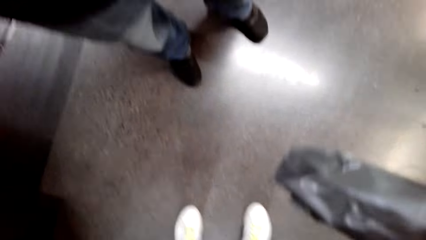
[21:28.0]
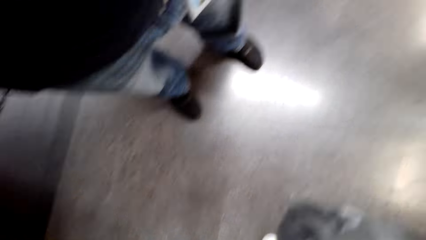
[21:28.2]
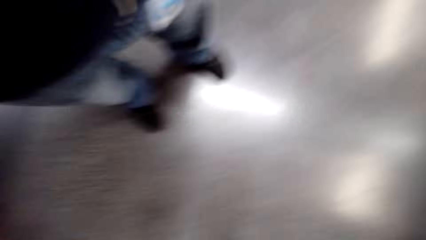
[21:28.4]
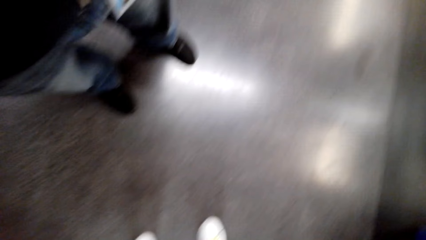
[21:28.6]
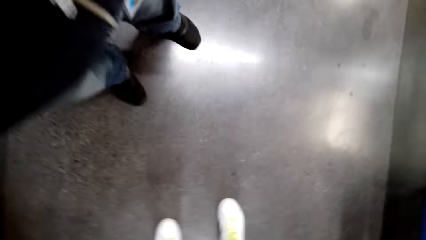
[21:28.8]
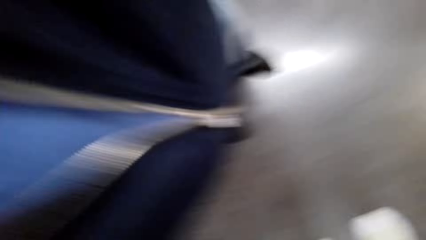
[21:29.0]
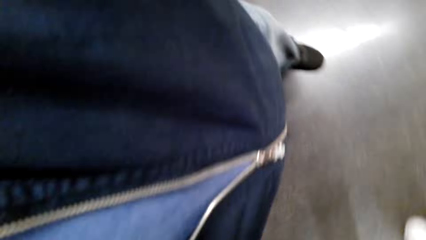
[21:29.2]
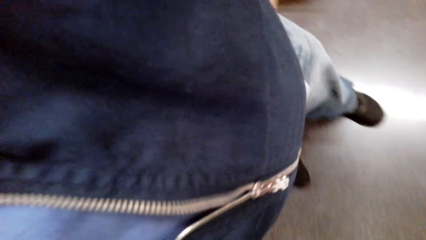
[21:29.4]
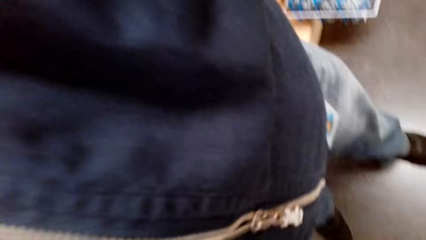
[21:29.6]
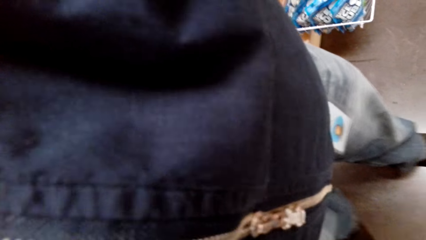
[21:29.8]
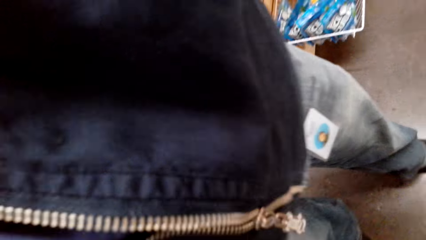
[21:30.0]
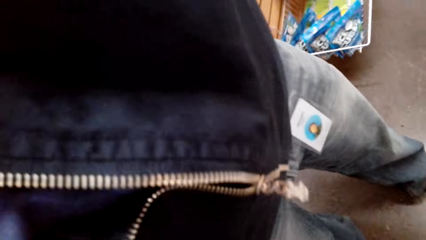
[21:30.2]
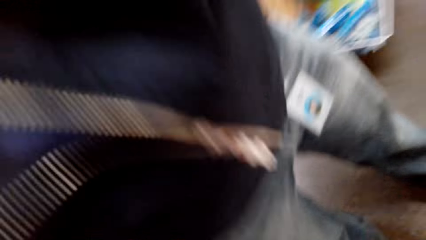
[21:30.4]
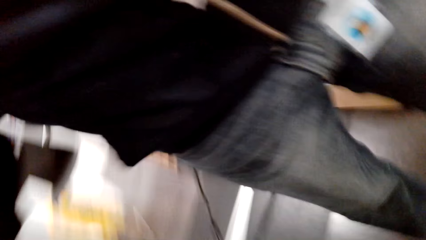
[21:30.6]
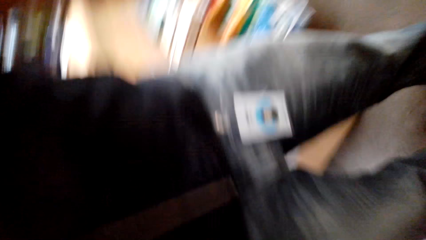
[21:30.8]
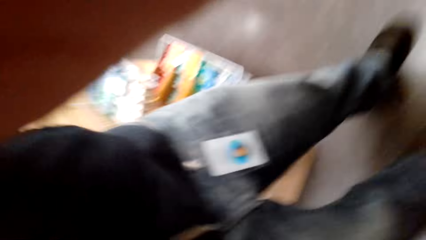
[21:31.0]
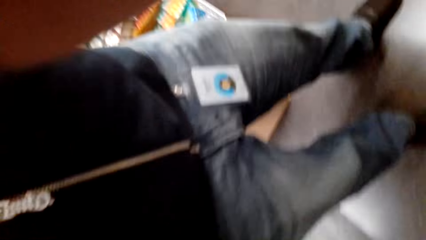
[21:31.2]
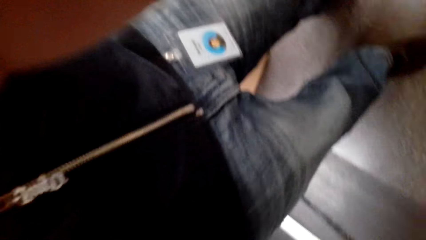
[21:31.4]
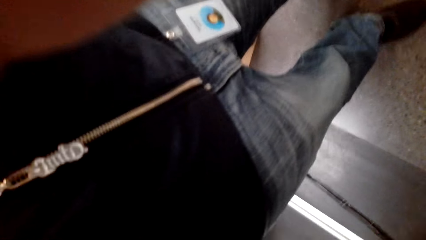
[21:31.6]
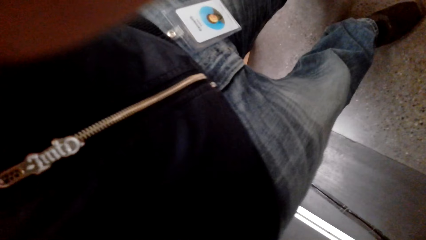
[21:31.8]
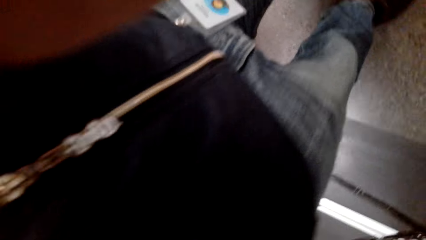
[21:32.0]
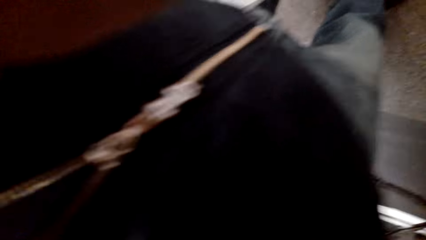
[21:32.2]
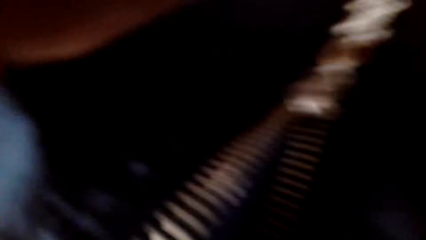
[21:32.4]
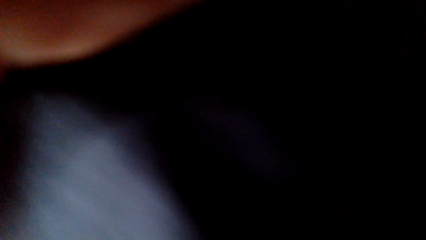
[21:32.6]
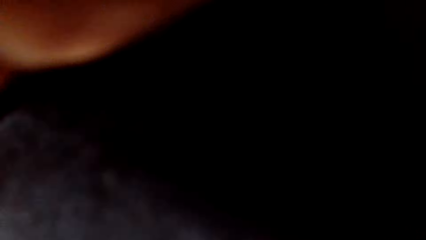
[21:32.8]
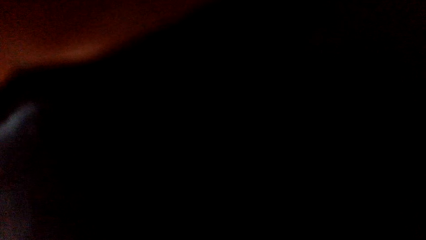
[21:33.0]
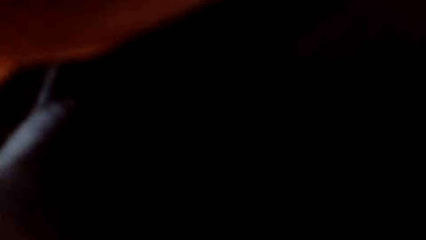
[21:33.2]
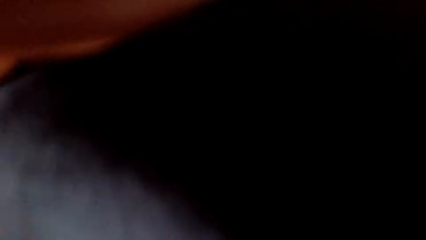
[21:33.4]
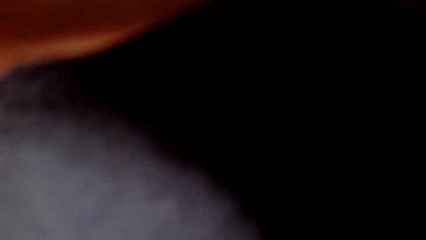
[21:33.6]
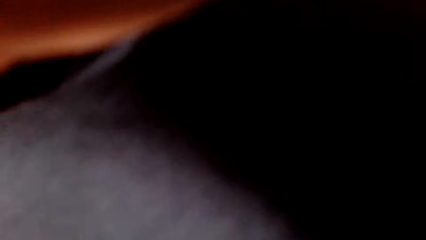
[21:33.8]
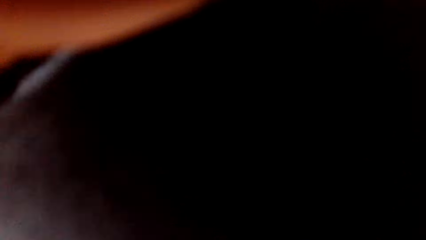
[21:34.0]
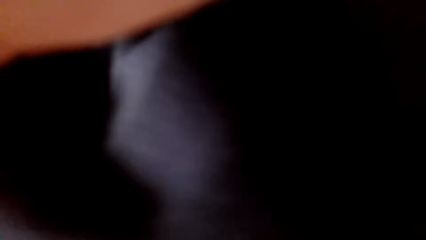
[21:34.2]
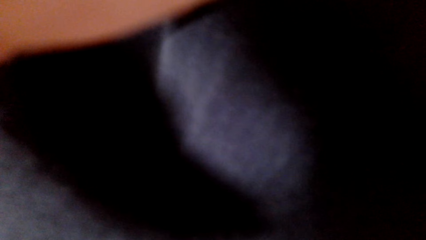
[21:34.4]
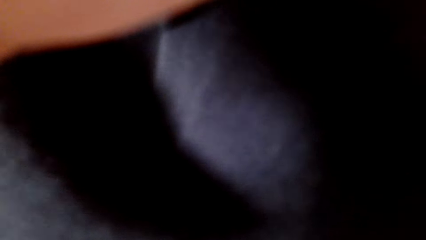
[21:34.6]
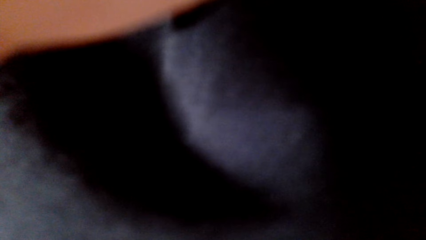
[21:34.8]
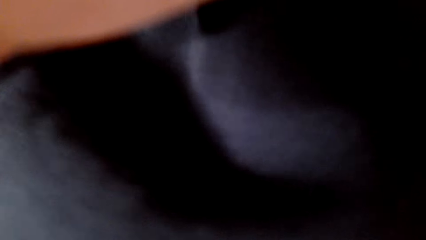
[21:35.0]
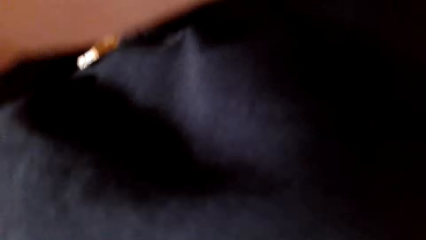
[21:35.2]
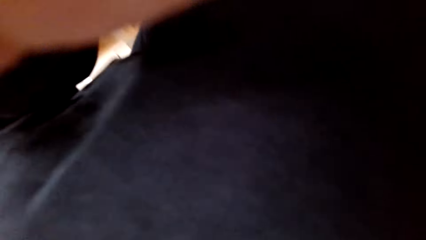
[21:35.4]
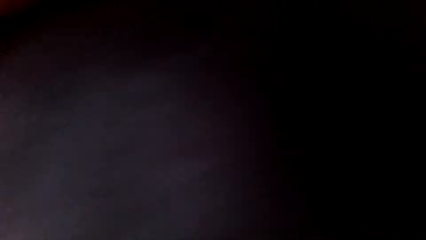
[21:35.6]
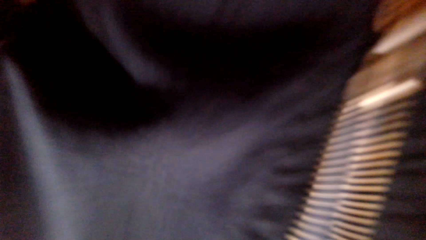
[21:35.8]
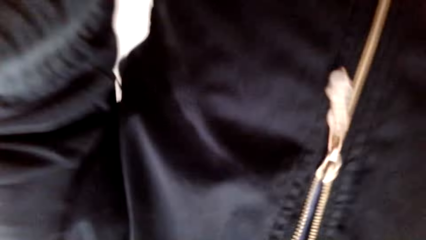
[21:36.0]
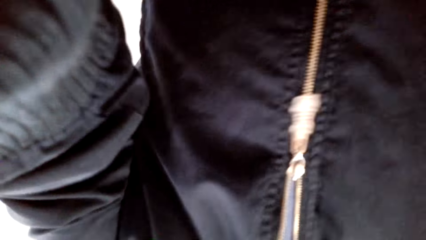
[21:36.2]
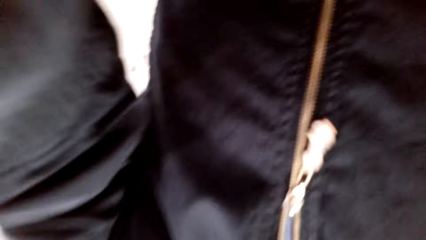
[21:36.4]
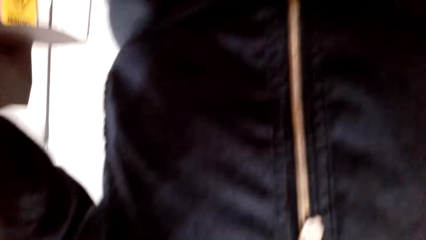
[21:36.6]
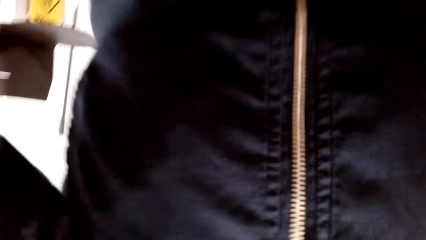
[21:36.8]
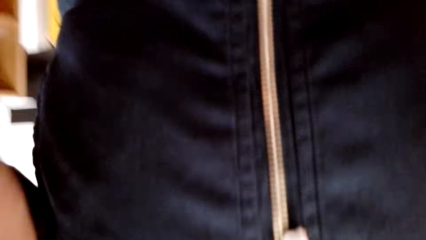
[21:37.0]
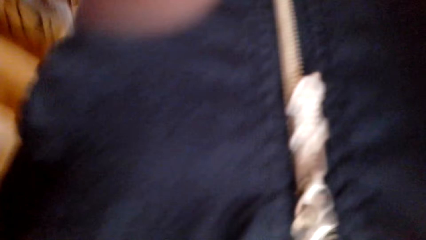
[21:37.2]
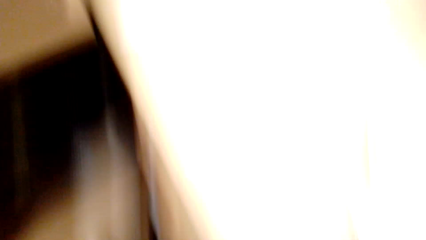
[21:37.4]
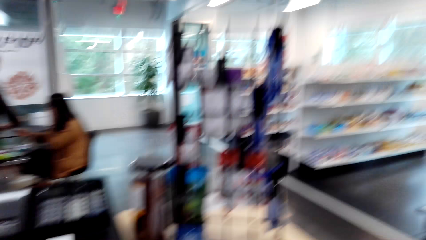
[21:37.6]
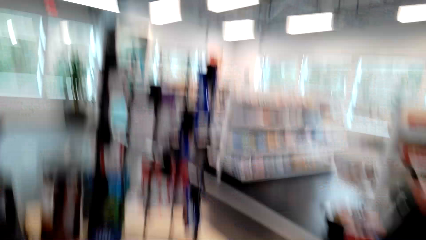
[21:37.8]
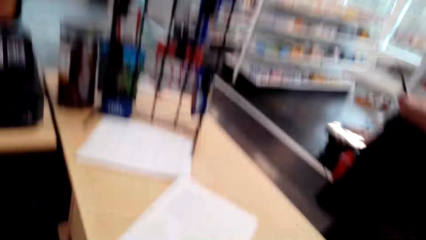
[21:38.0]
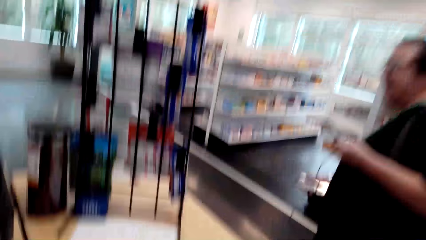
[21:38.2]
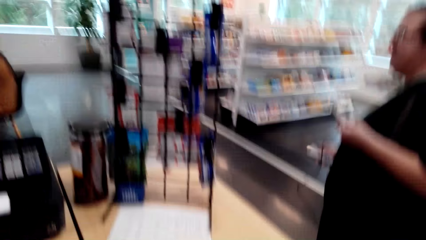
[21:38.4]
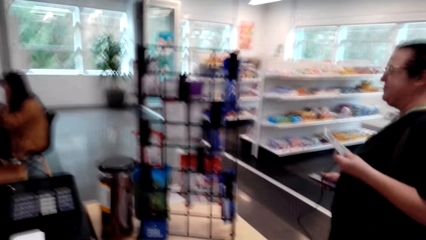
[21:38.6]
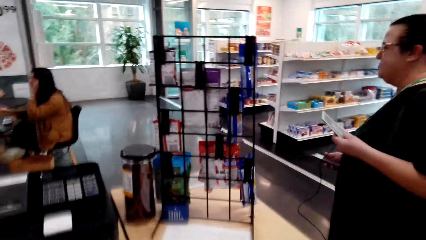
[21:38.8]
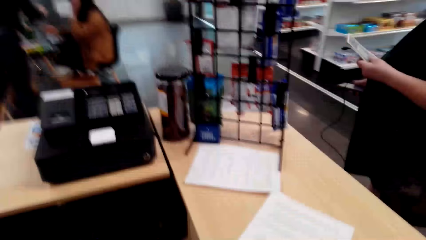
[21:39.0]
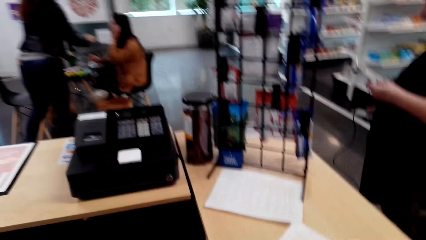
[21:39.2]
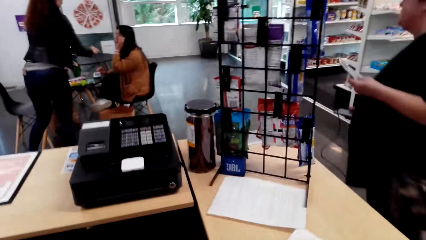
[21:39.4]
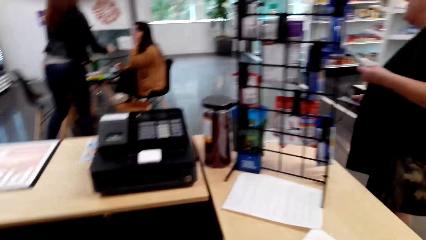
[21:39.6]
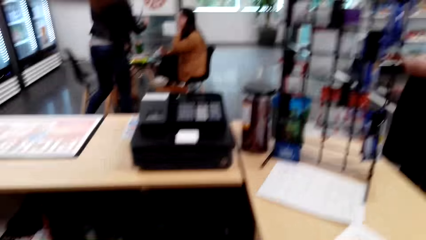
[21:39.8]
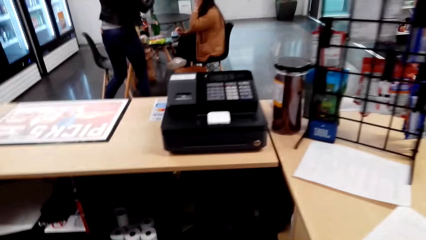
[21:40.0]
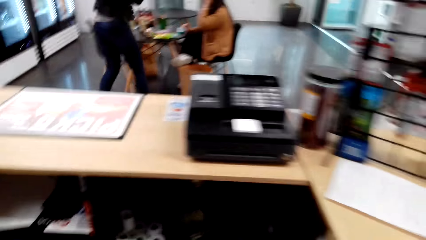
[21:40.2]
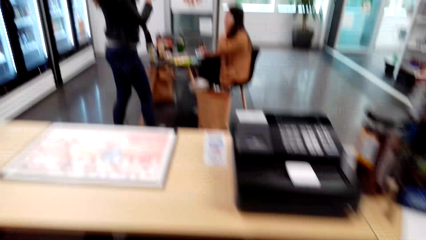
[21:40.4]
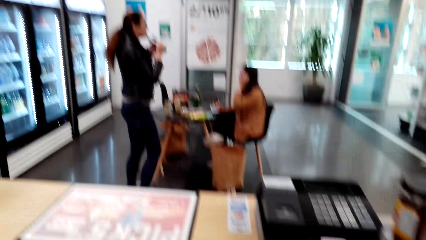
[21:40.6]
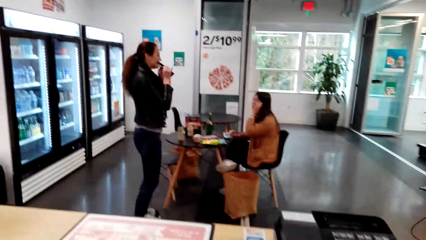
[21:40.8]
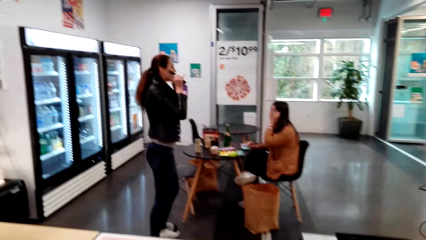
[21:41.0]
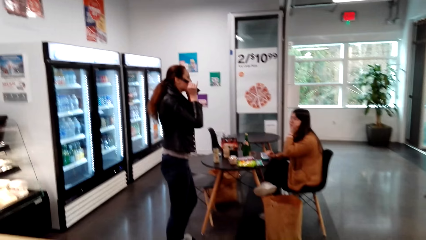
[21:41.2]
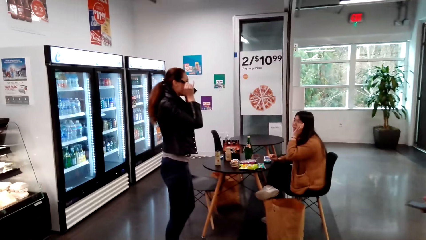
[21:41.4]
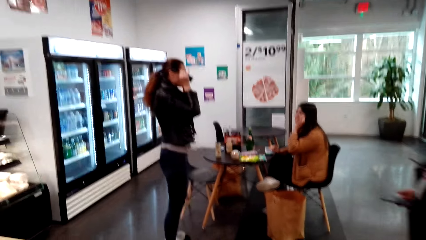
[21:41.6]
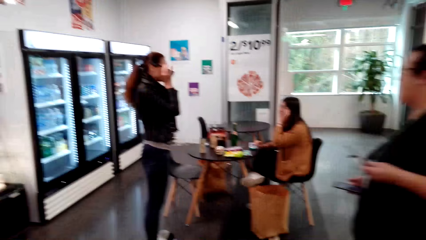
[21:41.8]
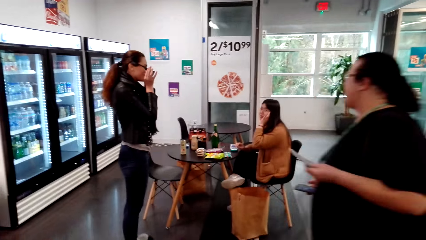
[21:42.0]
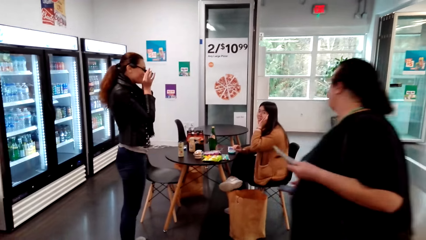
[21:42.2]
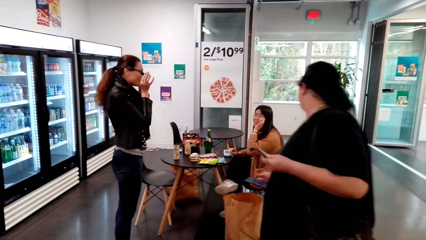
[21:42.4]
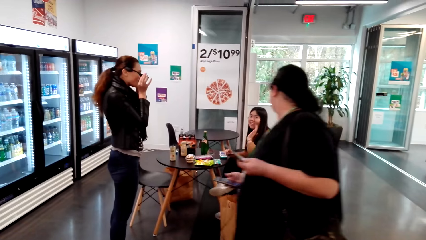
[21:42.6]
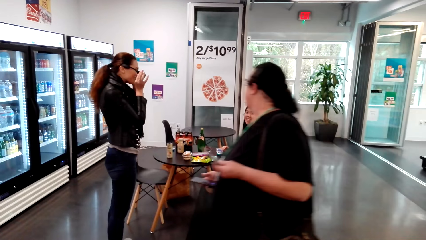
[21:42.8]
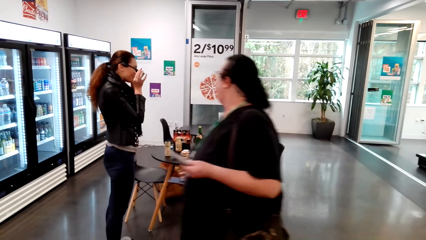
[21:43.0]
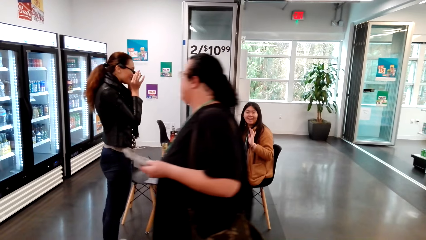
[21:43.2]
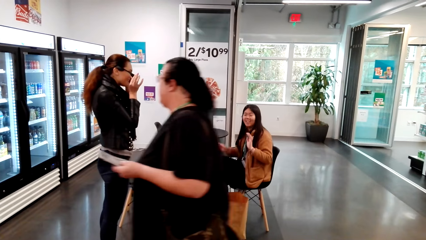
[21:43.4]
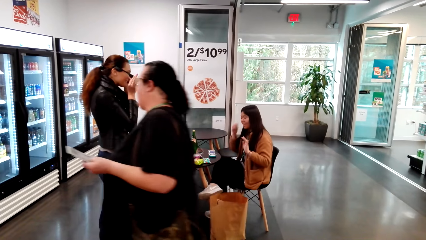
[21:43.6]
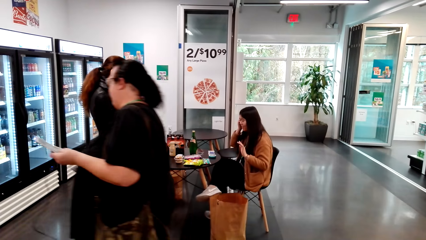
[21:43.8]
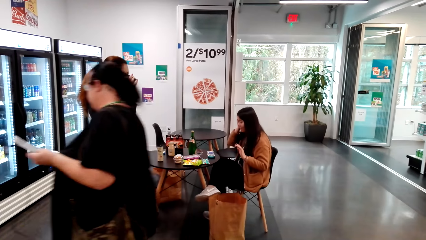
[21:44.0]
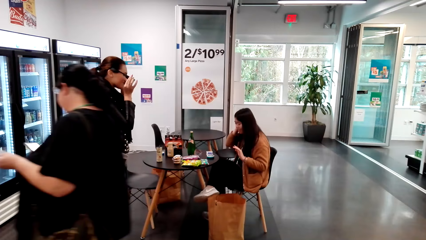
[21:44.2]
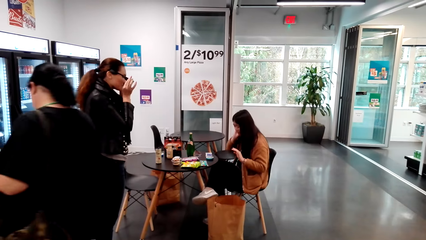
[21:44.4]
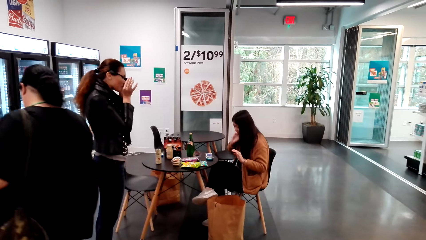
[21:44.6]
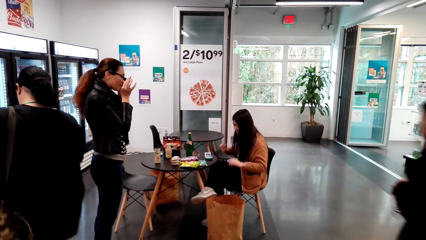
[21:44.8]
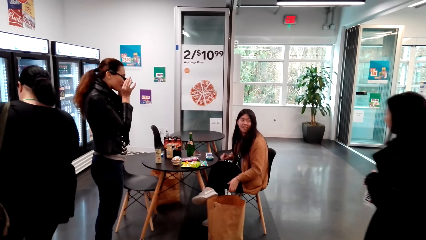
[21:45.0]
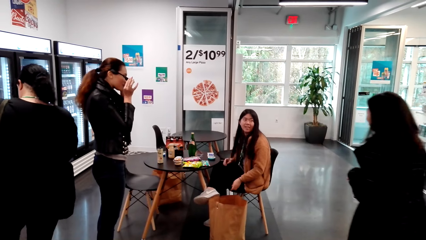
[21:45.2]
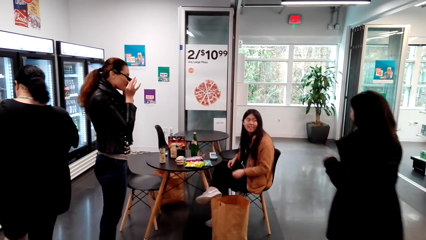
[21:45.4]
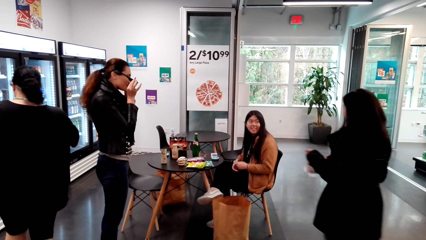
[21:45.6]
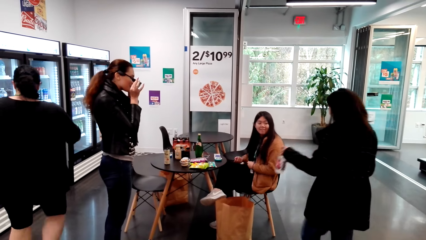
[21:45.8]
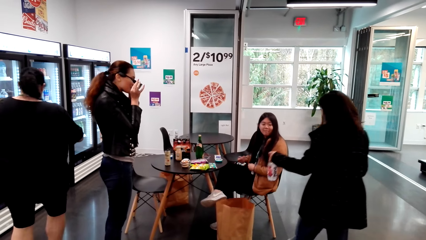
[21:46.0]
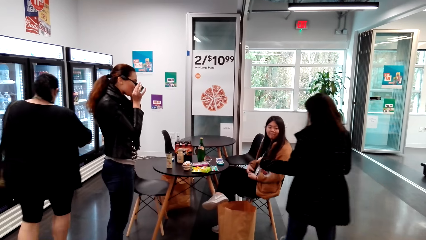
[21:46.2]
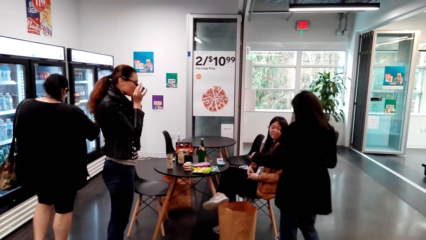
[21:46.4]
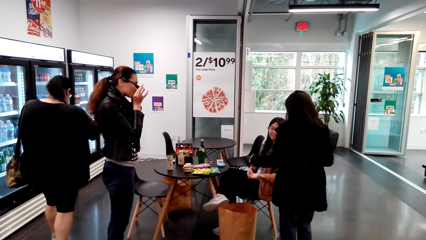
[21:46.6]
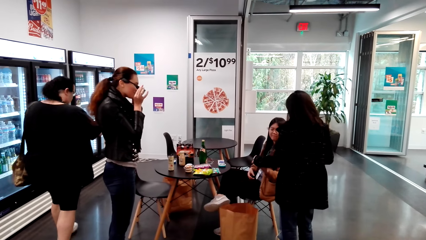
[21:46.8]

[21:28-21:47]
A cashier picks up the camera. The camera wearer looks around. The cashier picks up the camera and talks with the camera wearer. The camera wearer speaks to a man. They look around the supermarket. They look at the people. A lady talks with another lady.
